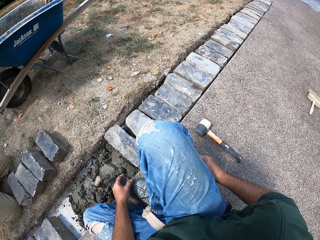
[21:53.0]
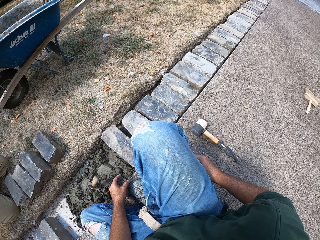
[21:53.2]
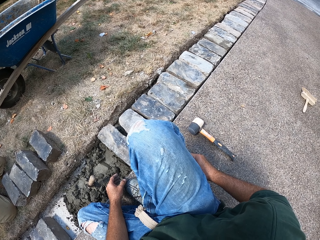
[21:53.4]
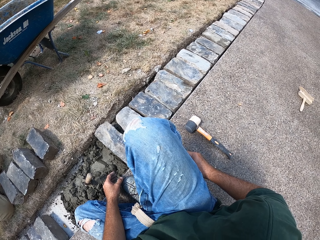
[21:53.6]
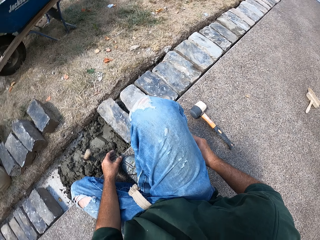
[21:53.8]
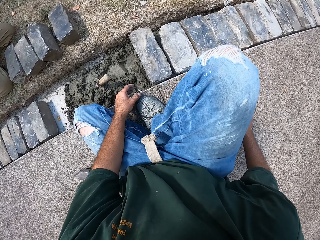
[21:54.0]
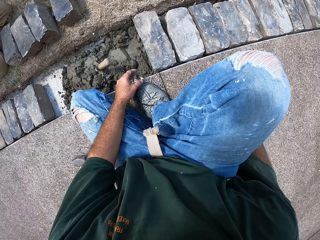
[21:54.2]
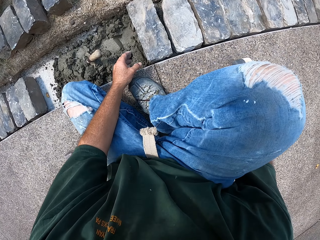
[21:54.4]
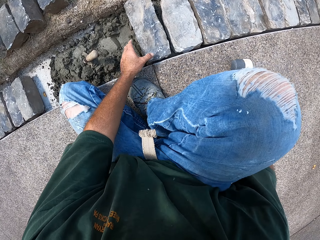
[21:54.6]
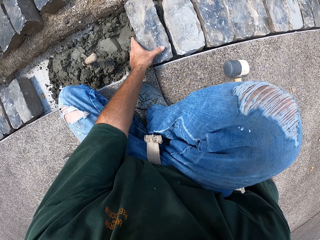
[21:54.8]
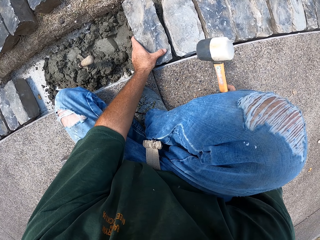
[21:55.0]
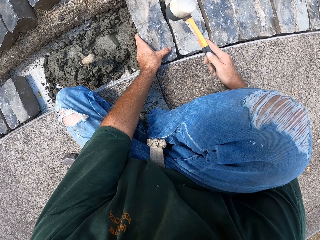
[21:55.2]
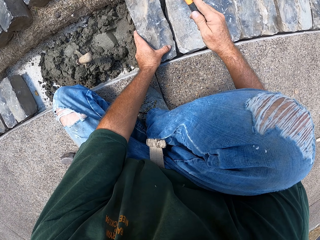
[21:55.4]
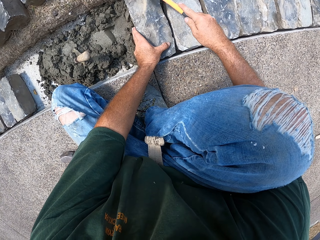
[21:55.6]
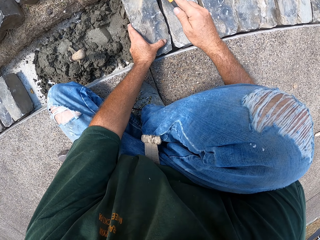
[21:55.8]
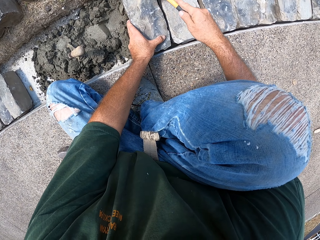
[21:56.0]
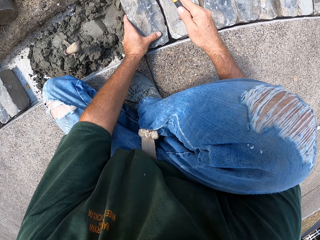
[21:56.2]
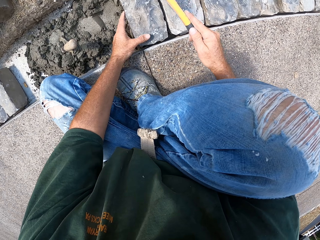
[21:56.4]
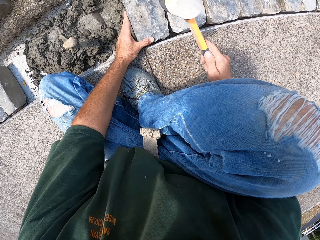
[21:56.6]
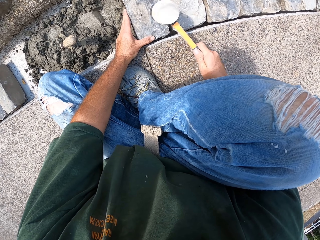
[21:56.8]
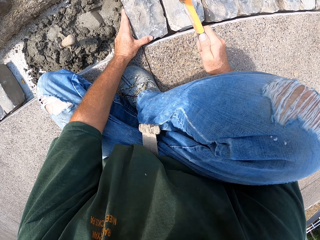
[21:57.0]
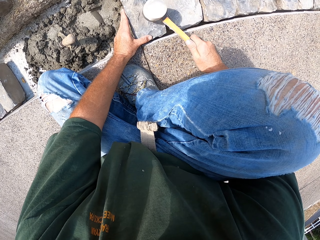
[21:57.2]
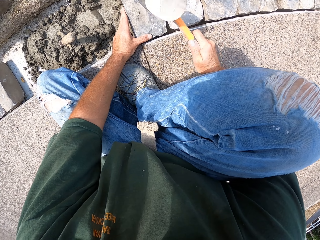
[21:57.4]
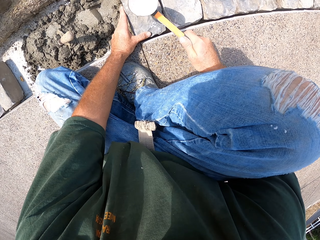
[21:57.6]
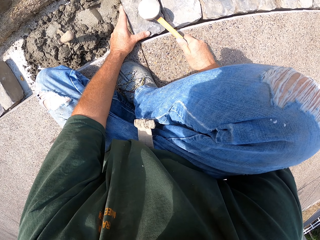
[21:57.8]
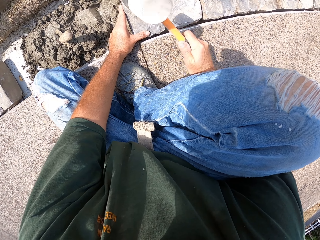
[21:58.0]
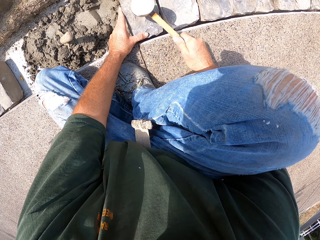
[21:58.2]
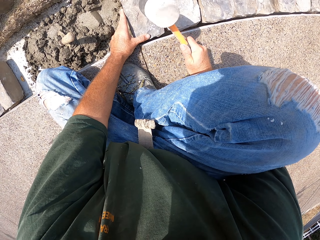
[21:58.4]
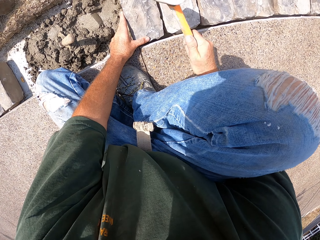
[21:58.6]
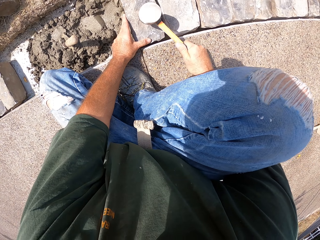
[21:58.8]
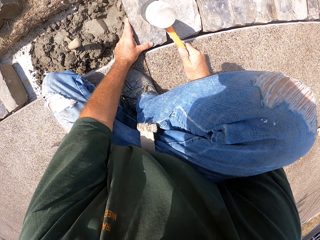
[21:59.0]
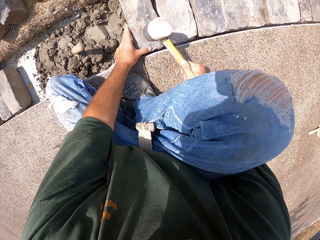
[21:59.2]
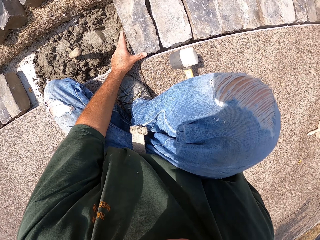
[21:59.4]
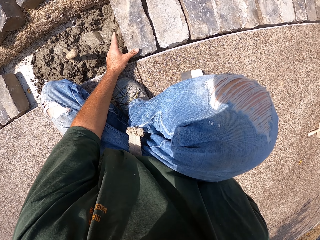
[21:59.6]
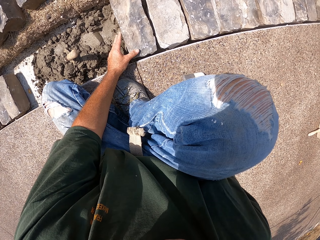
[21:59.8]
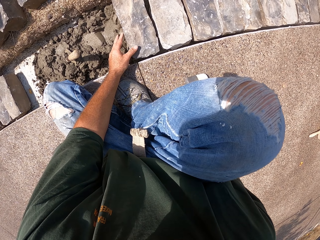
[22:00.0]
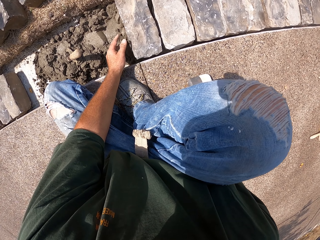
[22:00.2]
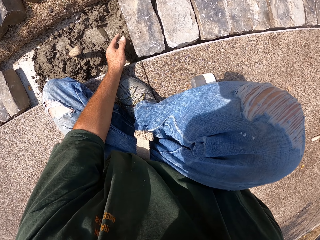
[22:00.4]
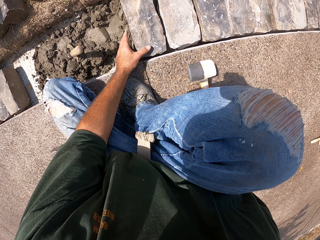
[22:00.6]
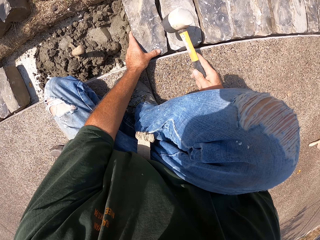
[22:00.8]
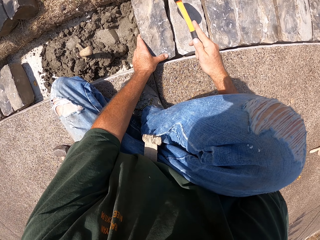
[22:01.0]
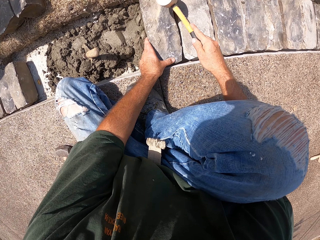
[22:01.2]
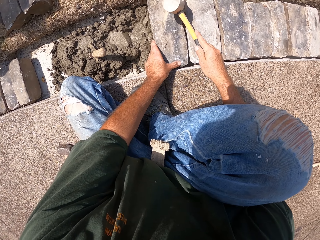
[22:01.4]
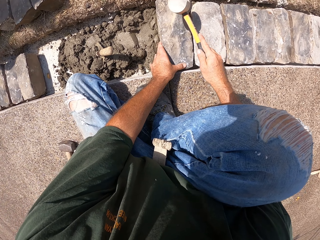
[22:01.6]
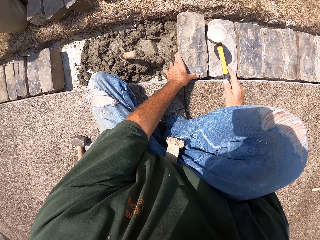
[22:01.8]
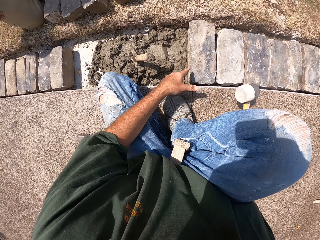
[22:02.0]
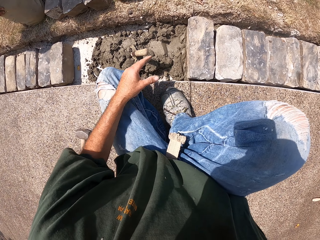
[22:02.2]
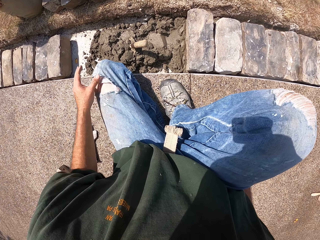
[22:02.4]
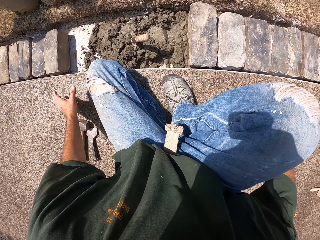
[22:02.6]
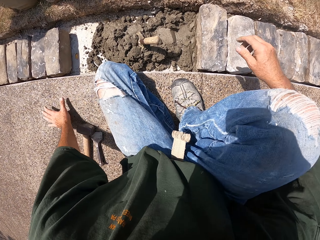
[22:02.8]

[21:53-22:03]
The camera wearer hits the brick using a hammer. They hold the hammer. They hit the brick using the hammer.

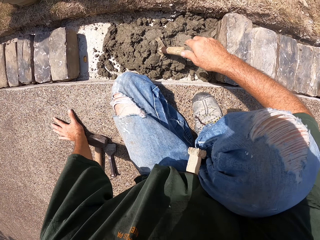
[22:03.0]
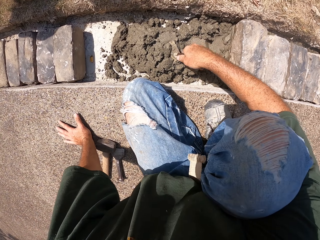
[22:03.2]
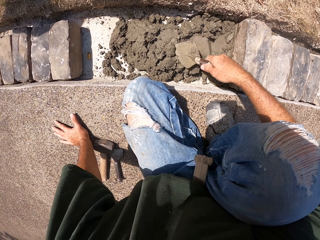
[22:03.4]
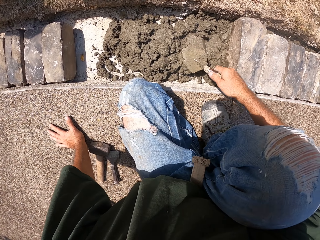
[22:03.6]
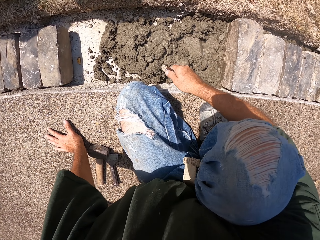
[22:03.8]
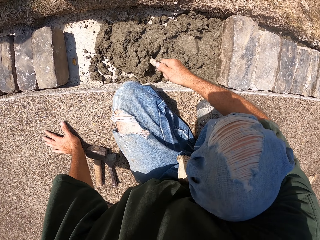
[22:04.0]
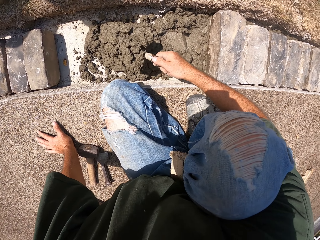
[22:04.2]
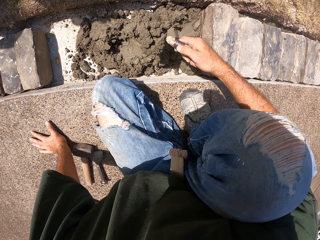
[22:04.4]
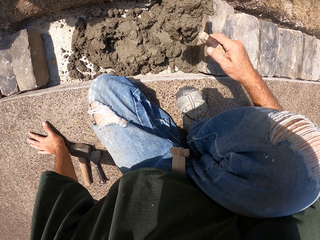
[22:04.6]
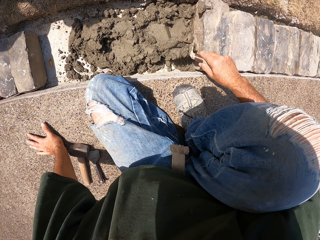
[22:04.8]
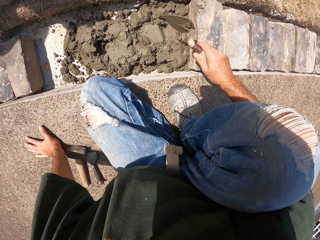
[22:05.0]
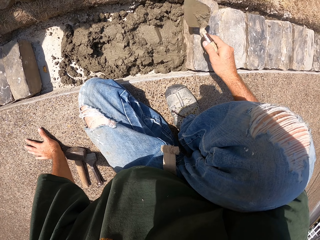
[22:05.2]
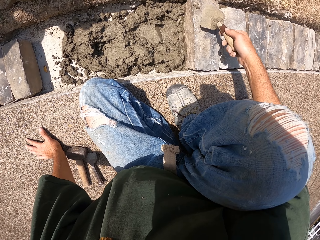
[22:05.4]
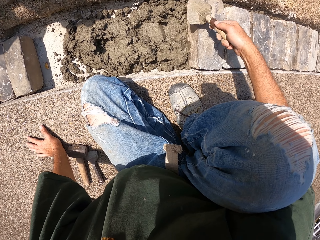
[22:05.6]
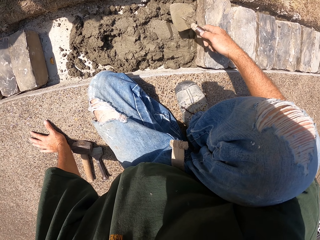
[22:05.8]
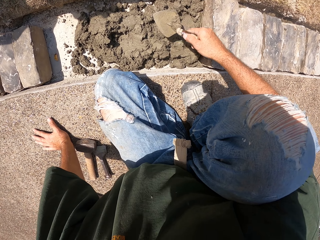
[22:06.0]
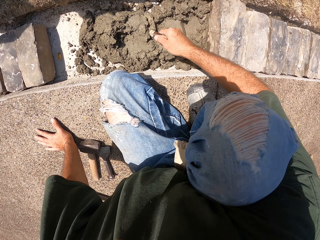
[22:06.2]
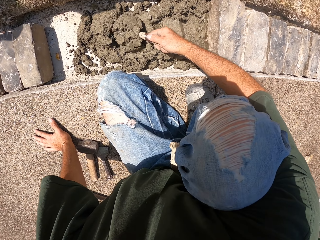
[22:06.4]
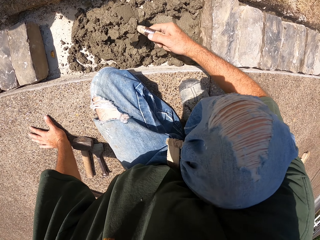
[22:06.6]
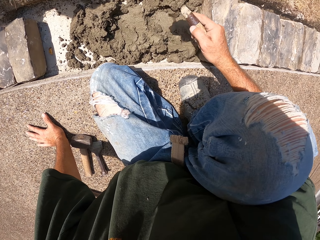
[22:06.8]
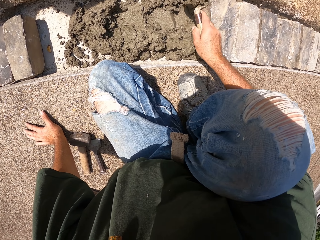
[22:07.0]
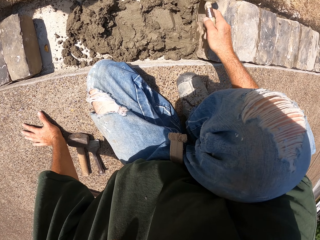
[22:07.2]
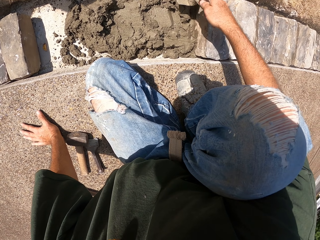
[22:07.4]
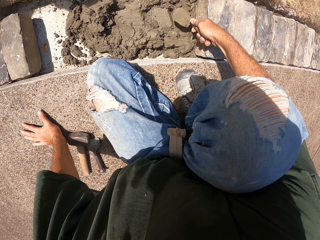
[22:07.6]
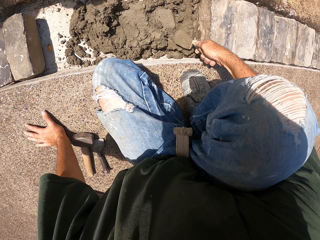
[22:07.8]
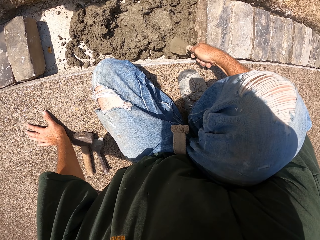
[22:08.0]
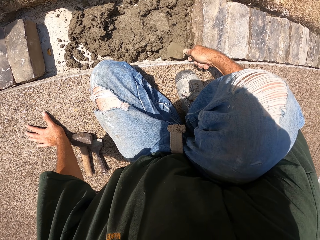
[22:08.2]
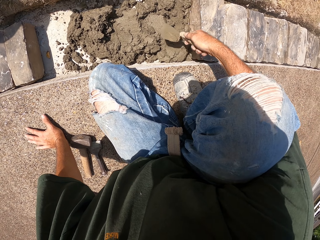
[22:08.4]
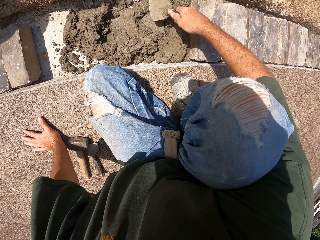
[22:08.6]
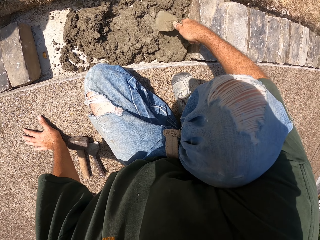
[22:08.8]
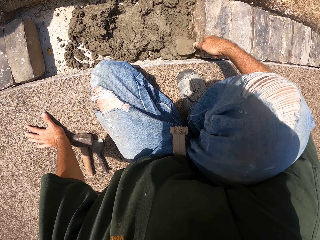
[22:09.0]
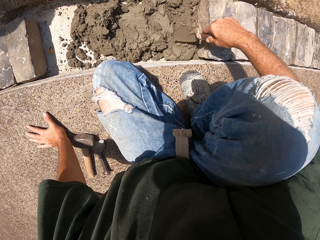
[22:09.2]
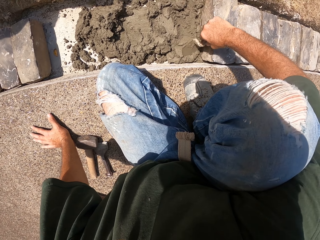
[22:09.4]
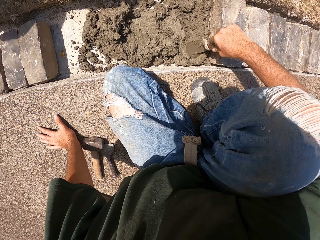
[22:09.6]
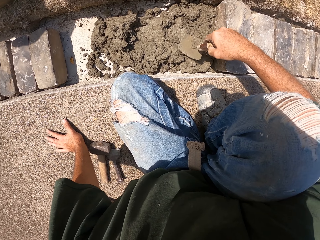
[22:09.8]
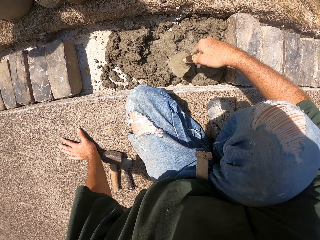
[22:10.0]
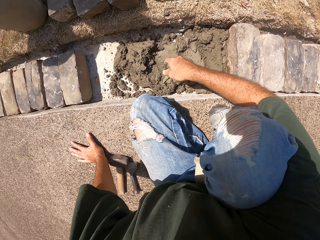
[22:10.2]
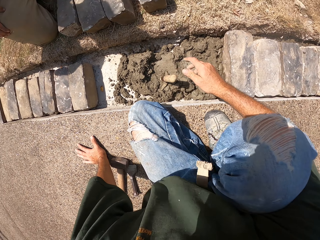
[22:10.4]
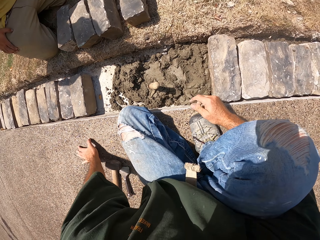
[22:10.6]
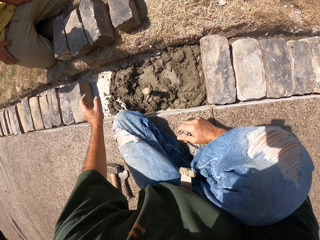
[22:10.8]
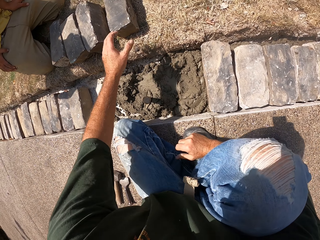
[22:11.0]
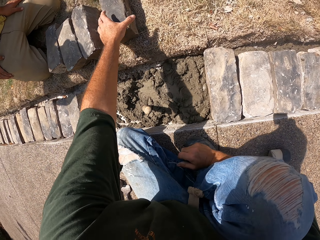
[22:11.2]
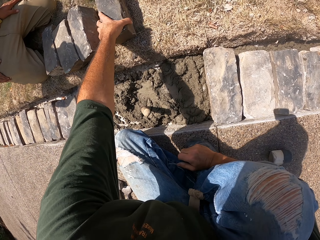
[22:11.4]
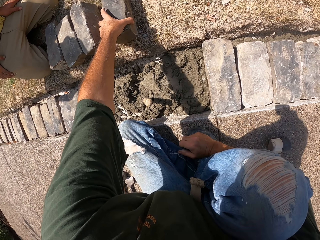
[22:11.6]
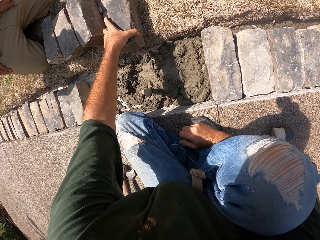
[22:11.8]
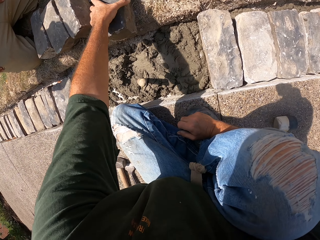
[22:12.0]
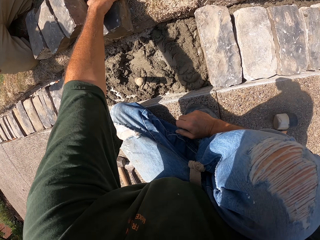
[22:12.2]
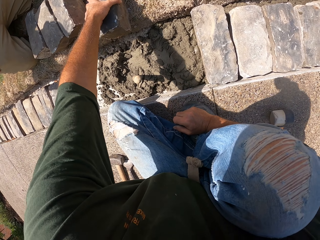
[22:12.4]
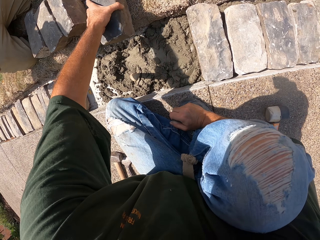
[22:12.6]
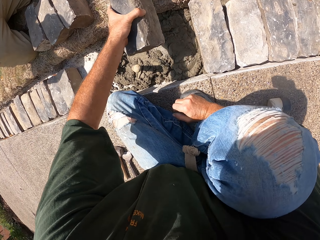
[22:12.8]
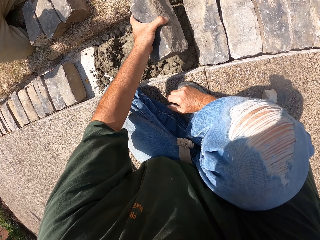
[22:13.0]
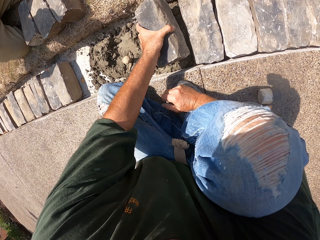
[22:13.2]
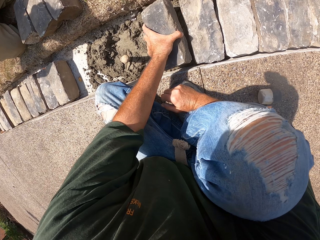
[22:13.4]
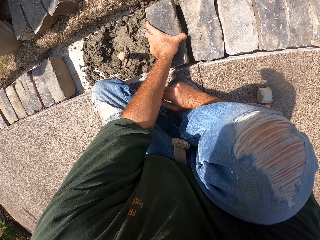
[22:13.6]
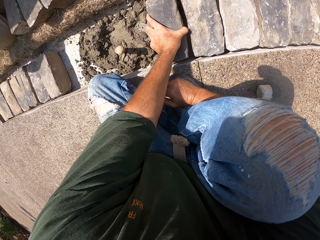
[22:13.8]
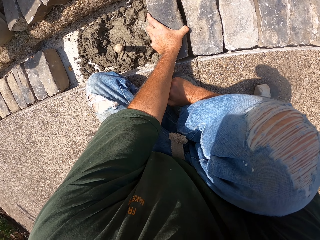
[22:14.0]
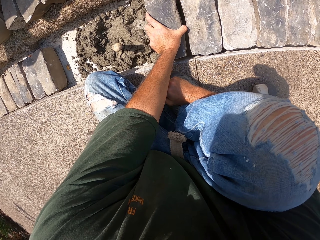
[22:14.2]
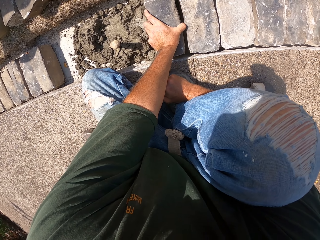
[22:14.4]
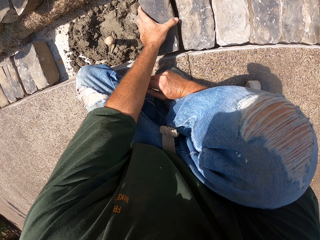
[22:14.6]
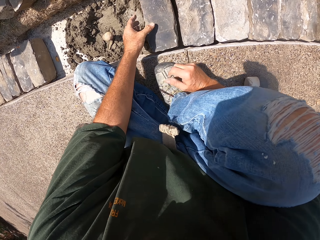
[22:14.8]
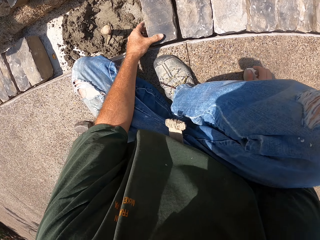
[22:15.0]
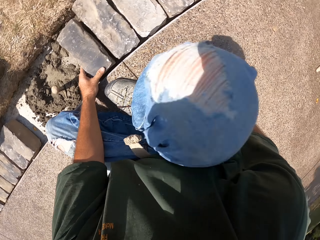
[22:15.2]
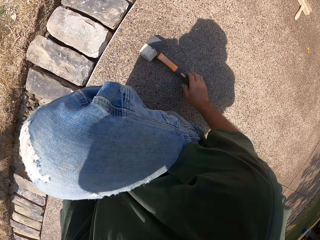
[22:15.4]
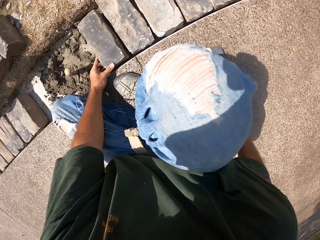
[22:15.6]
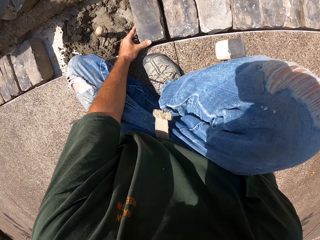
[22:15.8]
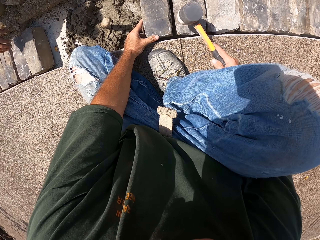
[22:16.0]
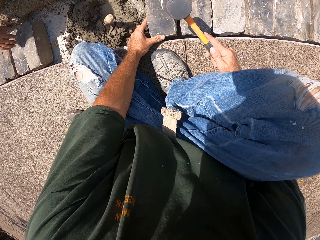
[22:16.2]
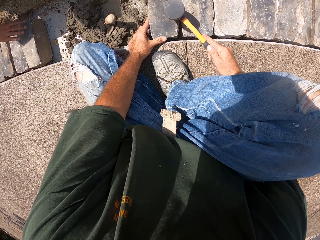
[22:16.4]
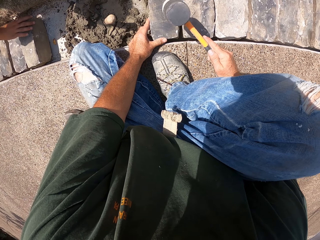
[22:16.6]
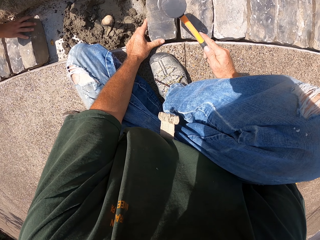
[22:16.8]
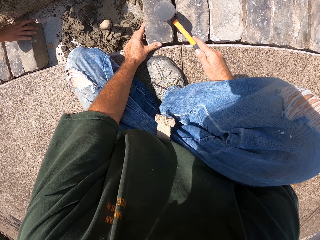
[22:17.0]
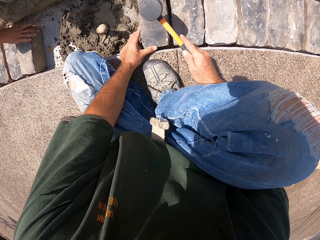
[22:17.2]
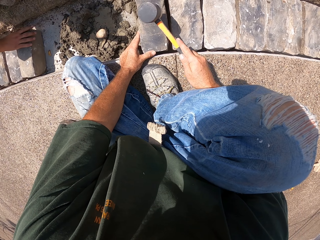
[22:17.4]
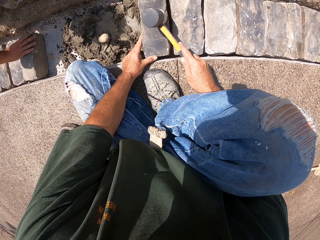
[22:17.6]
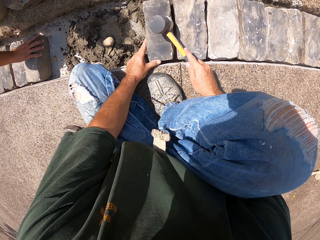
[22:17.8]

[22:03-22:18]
The camera wearer scoops the concrete. They spread mortar with a trowel. They pour the concrete. They pour the concrete again. They level the concrete. They hold the bricks. They put a stone in the furrow. They fix the brick. They pick up a hammer. They hit the brick using the hammer.
